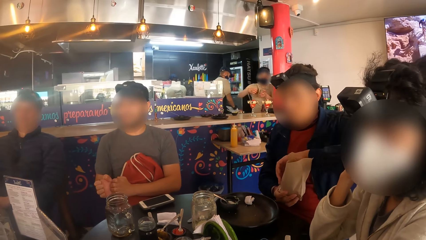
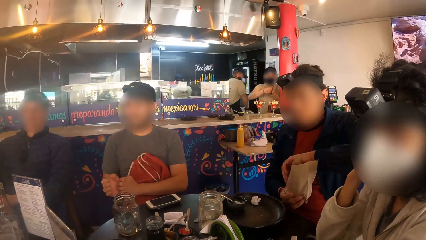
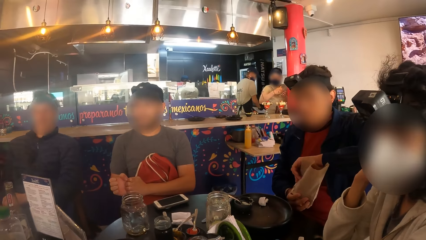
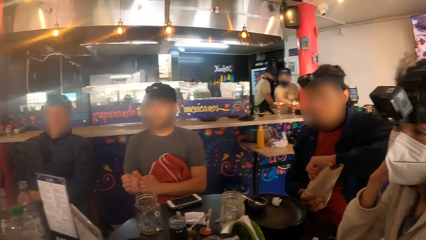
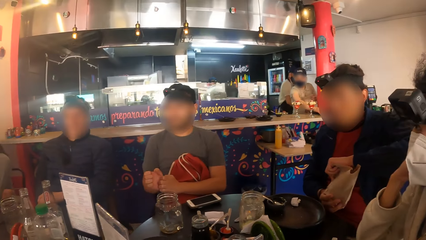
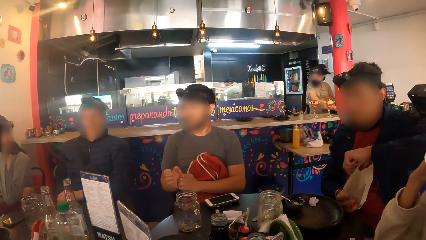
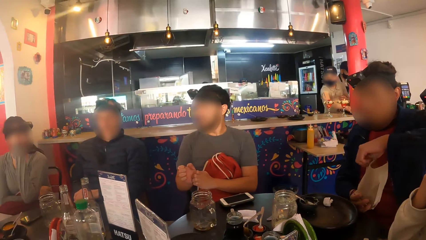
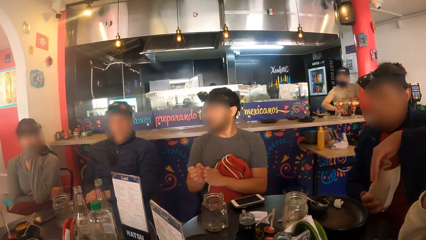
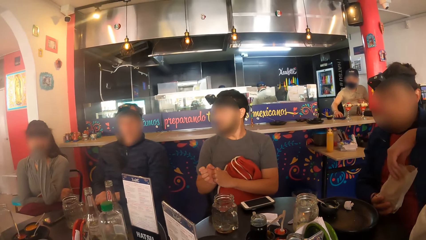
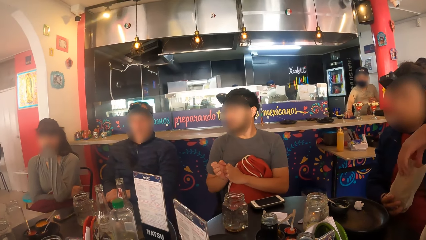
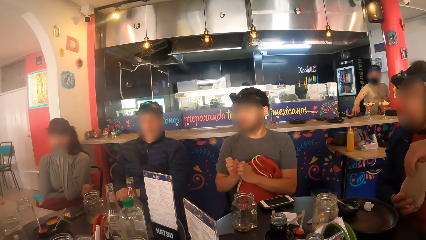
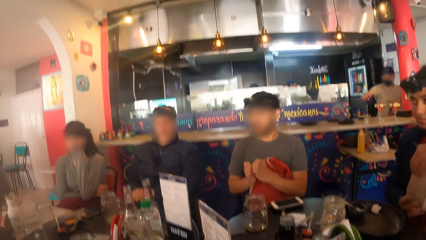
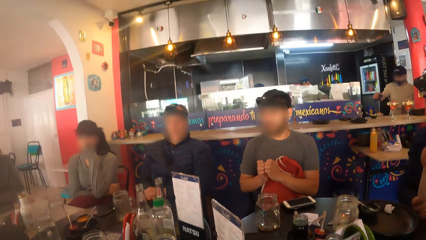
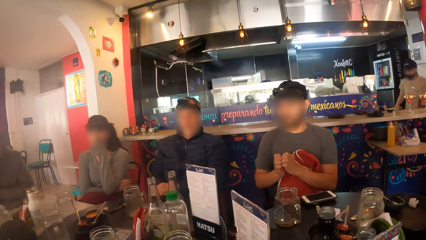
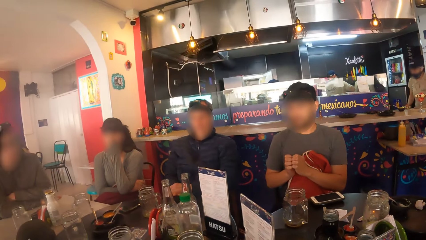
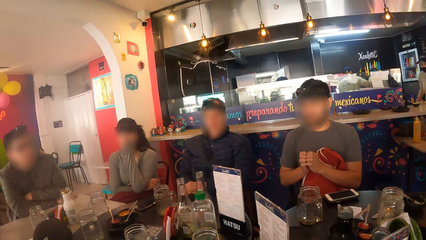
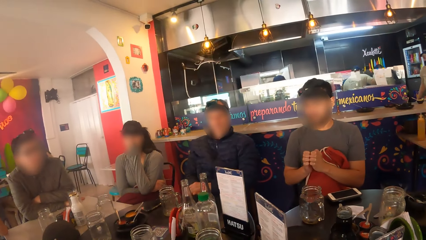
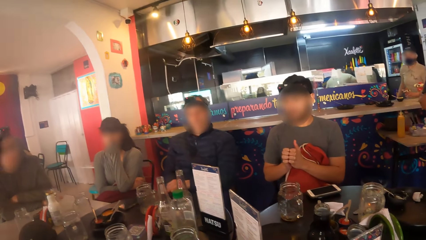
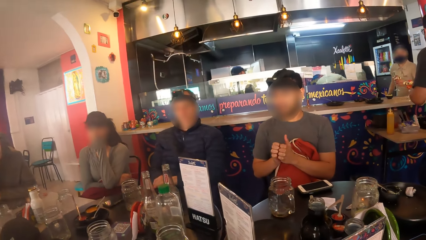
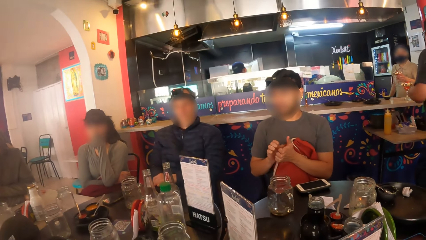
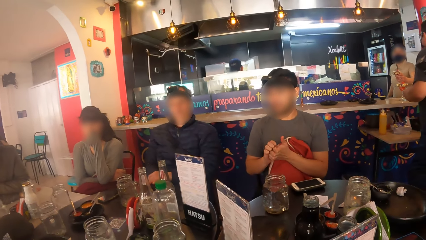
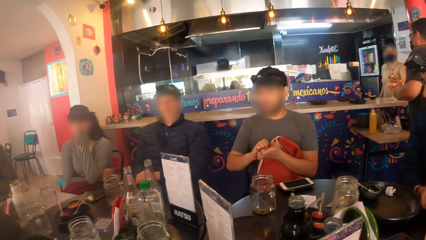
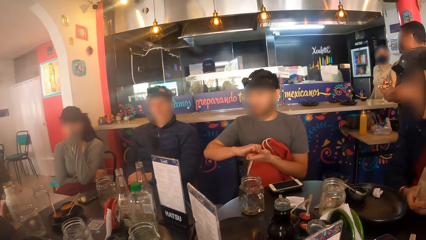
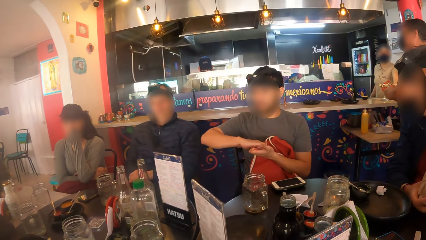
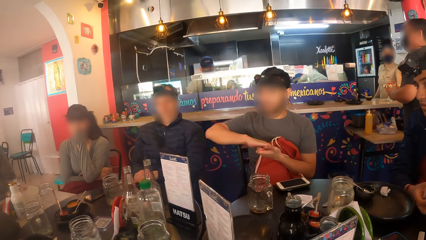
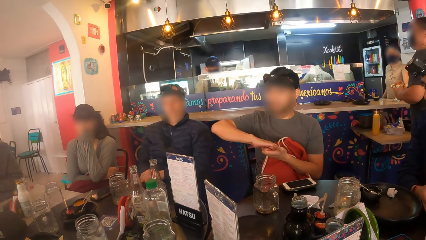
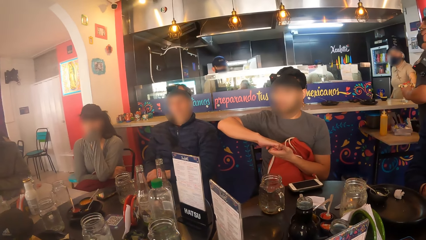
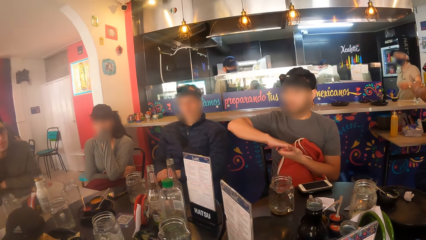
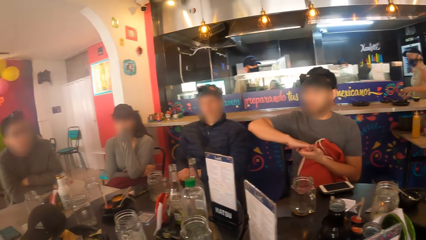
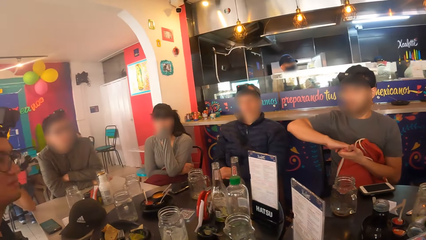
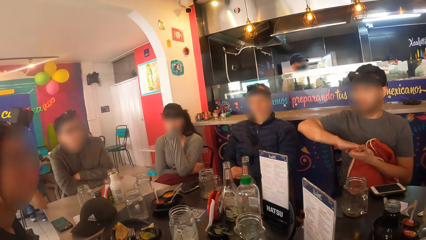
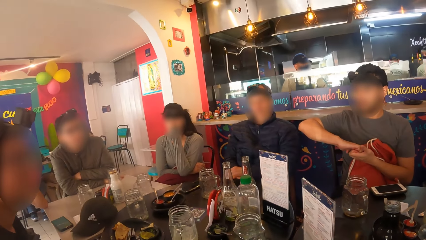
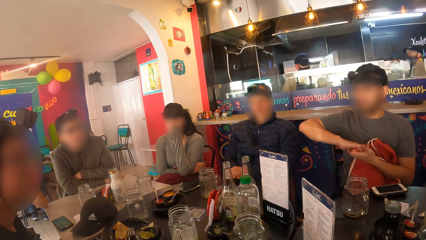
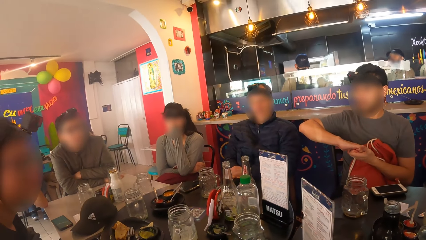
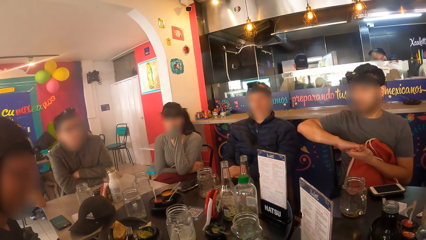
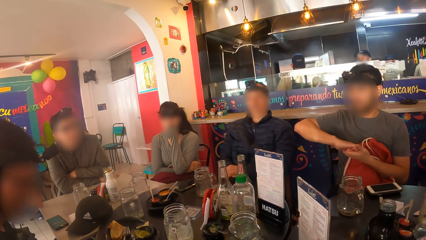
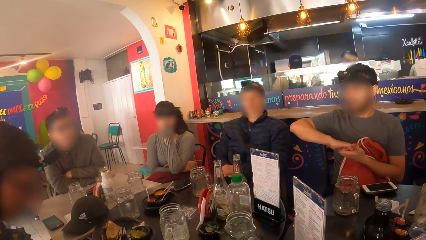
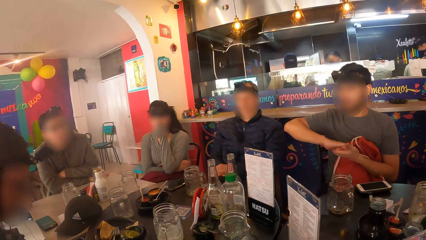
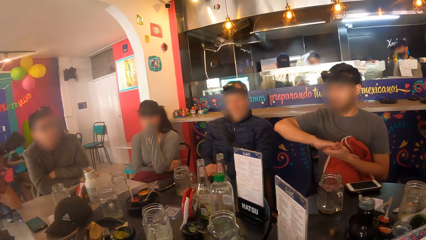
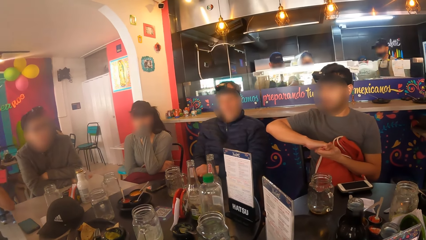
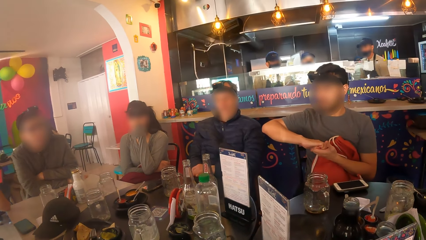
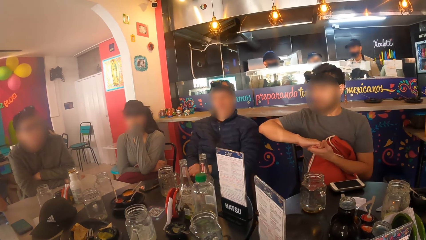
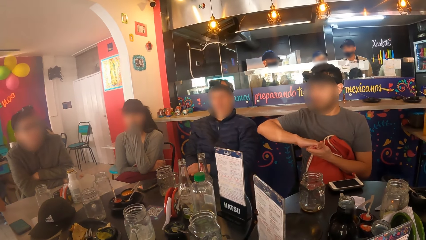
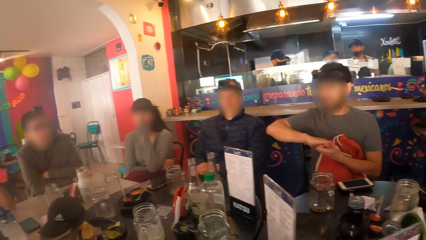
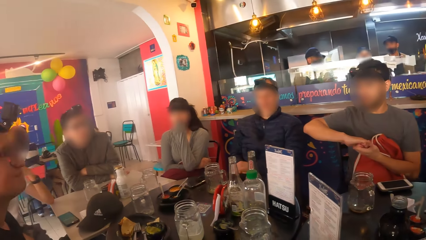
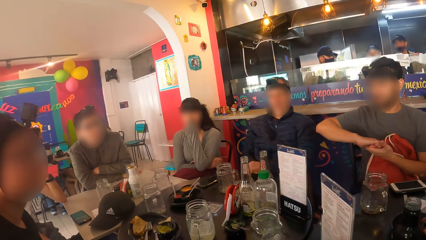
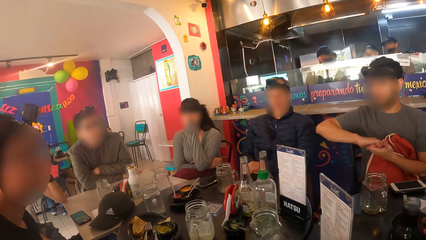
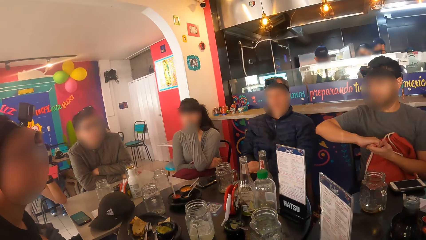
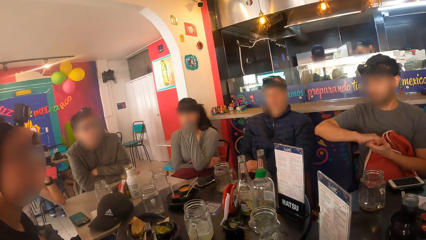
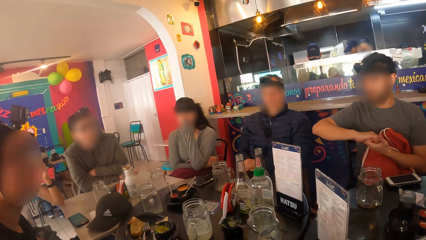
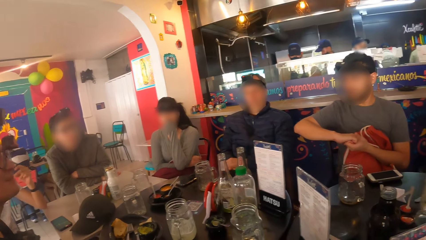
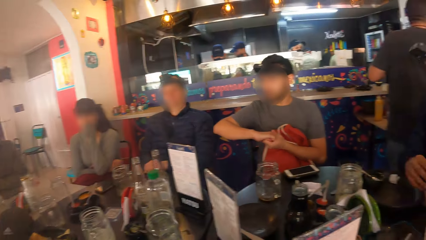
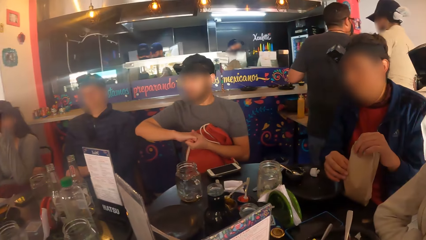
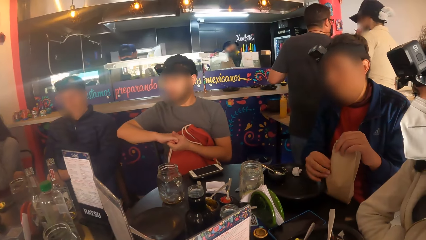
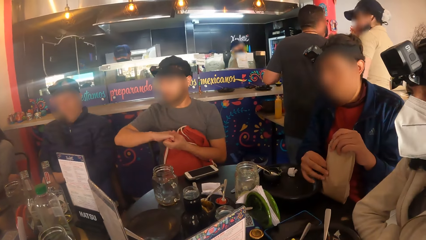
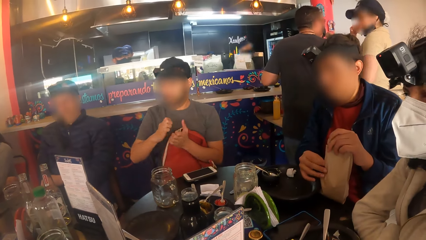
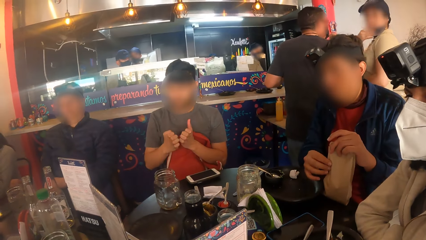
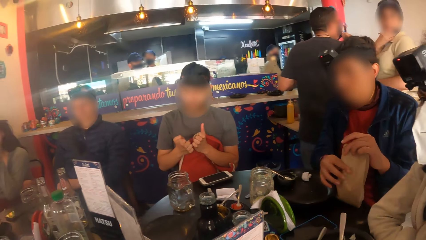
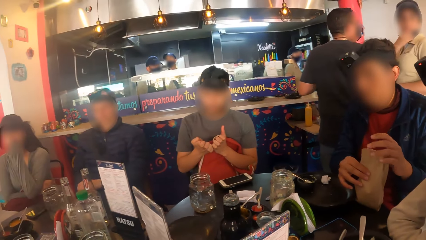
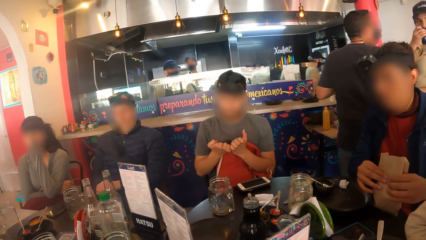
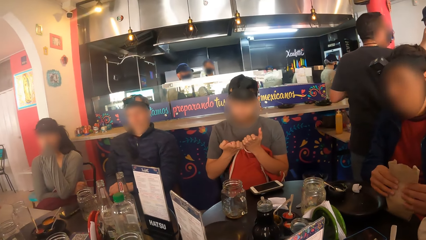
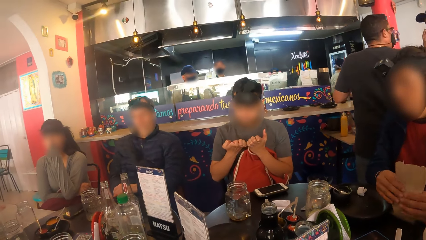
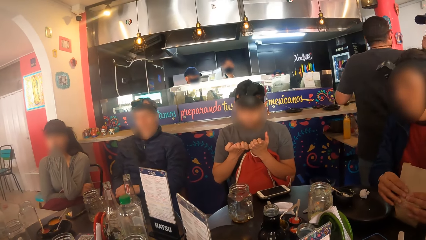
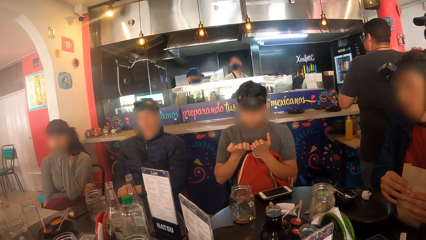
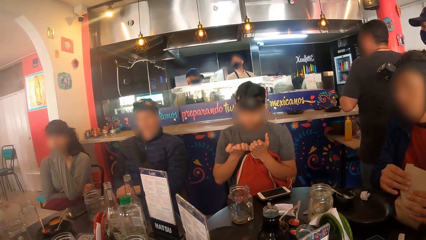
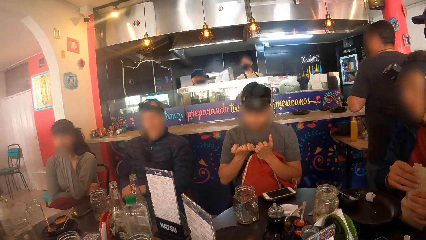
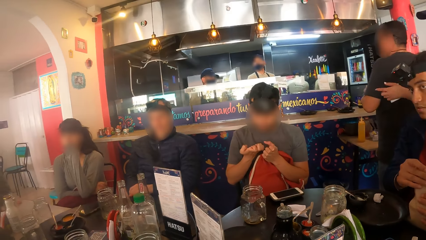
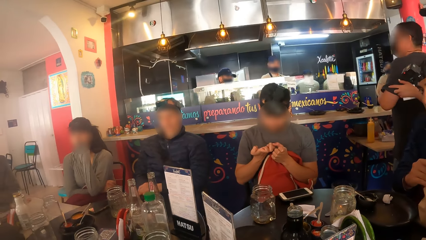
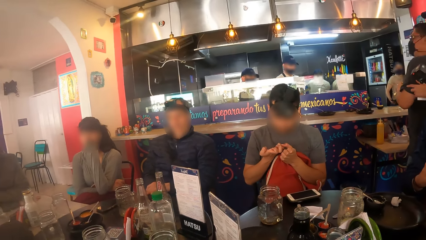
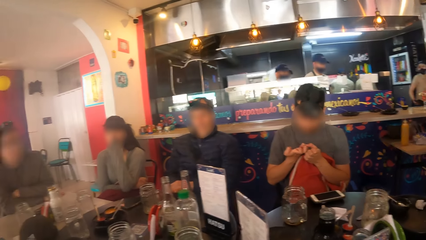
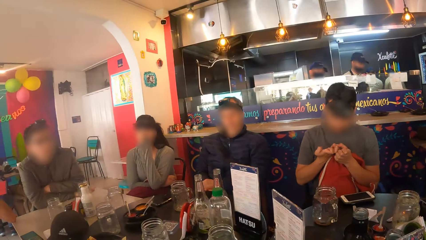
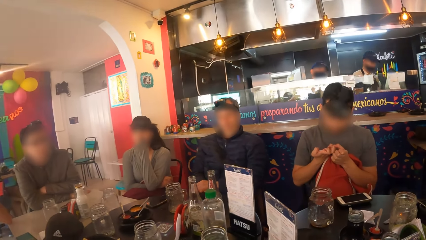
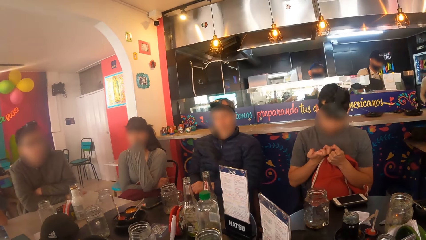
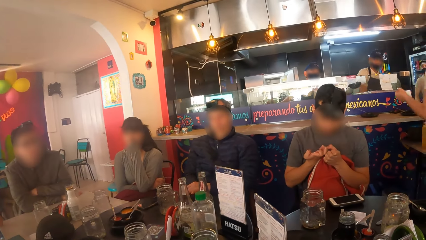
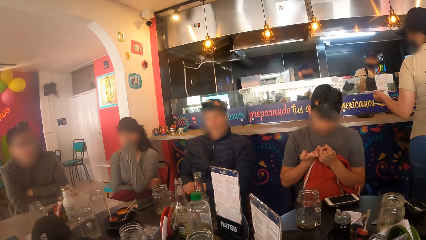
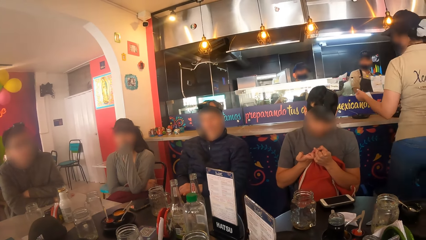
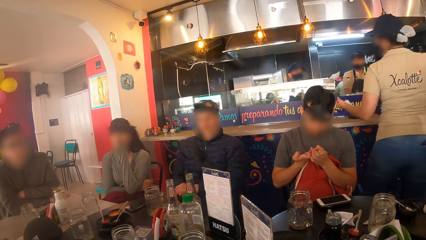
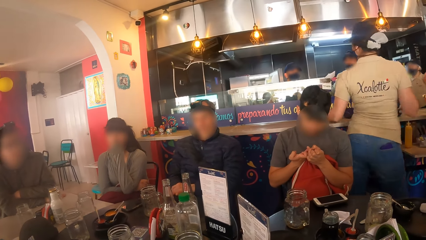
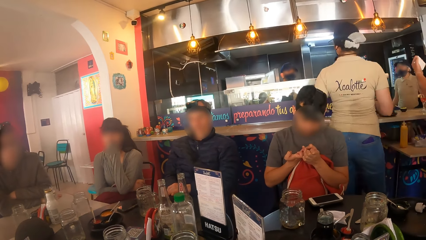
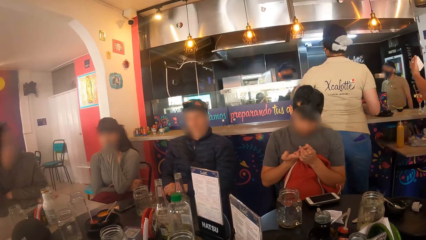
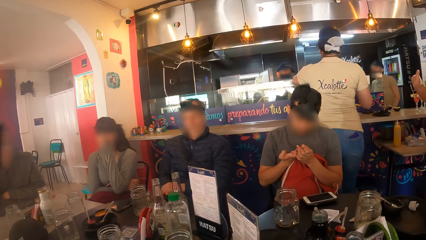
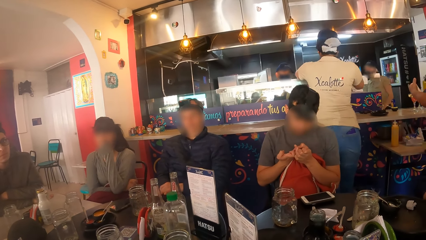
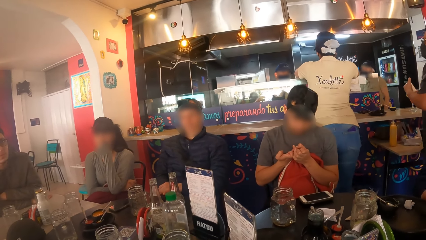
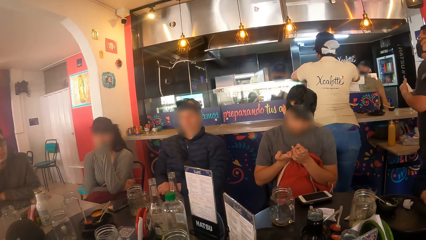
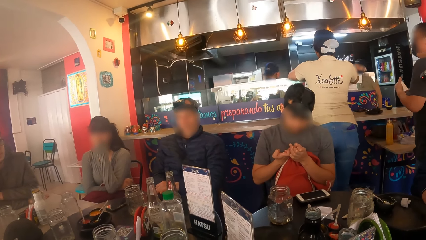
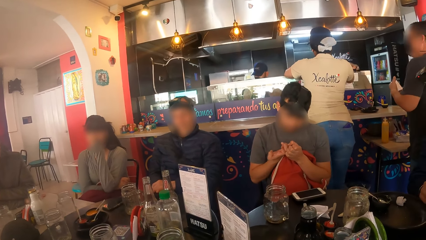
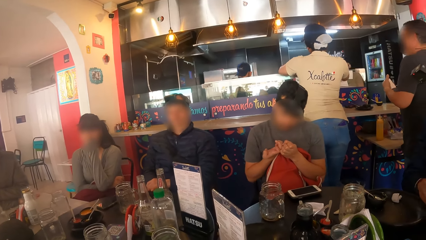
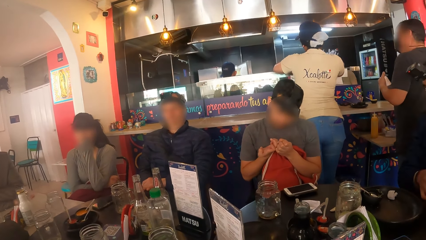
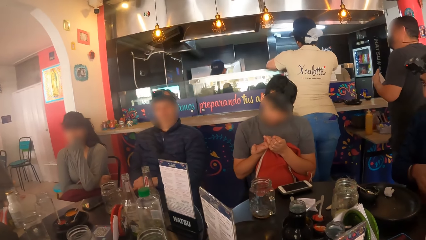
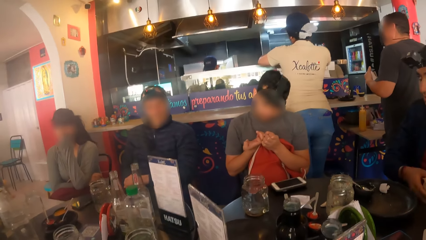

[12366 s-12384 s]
The man folds the recyclable kraft wrap with his left hand. The man folds the paper with his right hand. The man folds the paper with both hands.
